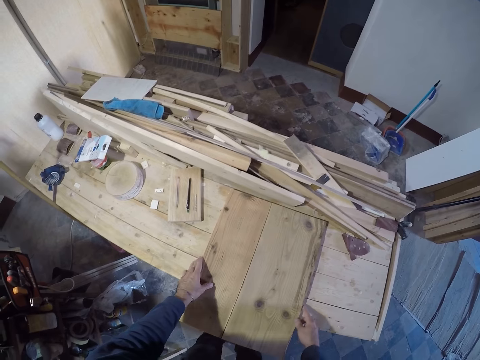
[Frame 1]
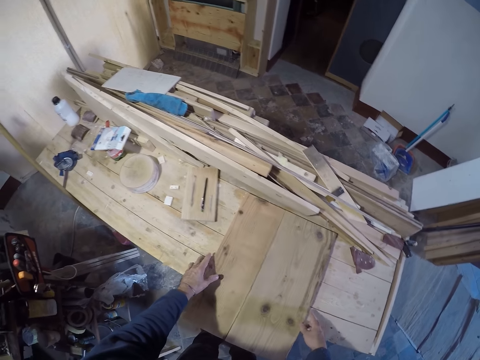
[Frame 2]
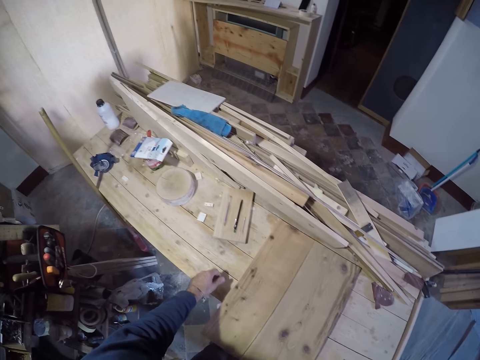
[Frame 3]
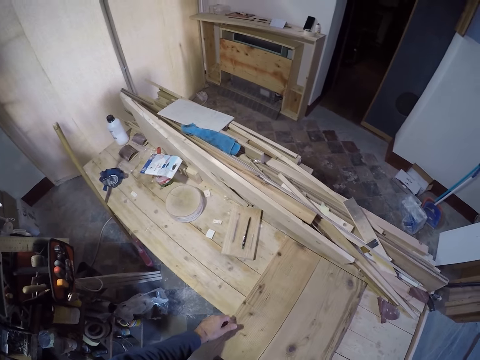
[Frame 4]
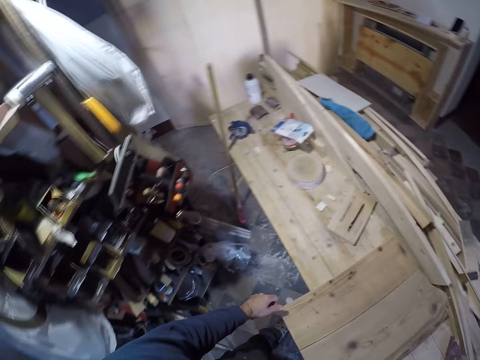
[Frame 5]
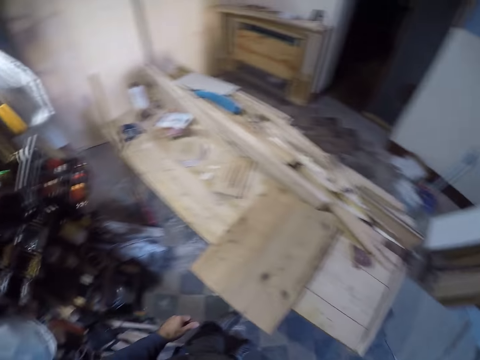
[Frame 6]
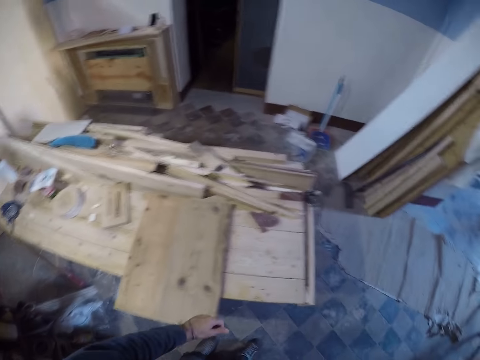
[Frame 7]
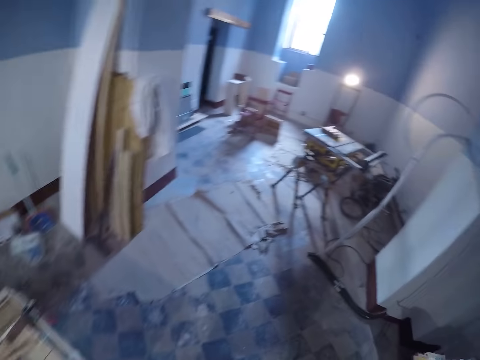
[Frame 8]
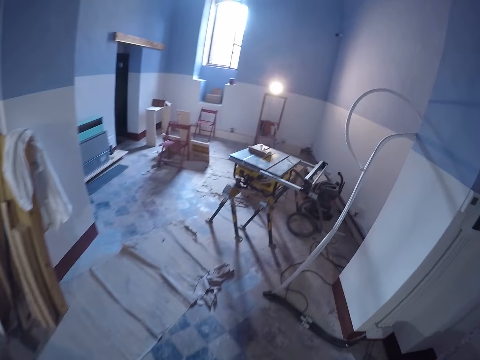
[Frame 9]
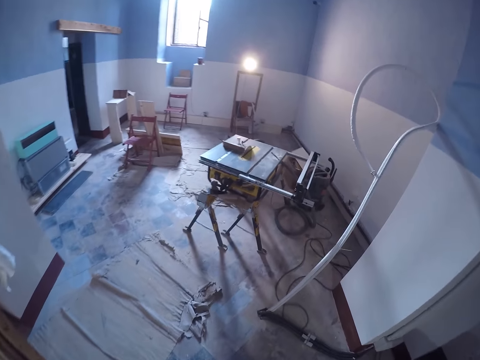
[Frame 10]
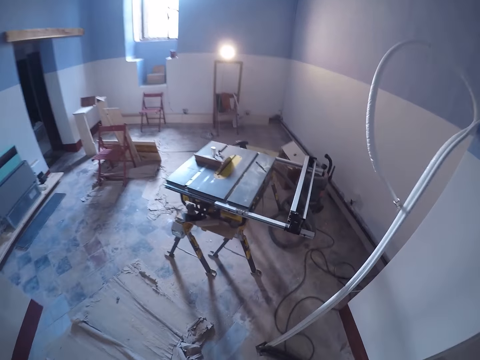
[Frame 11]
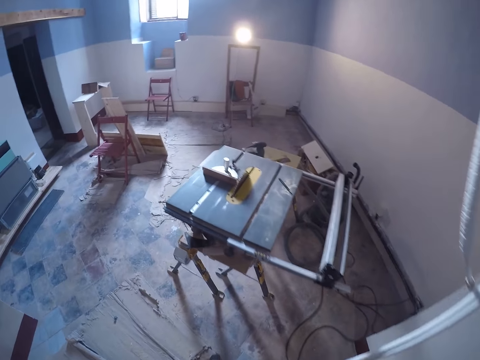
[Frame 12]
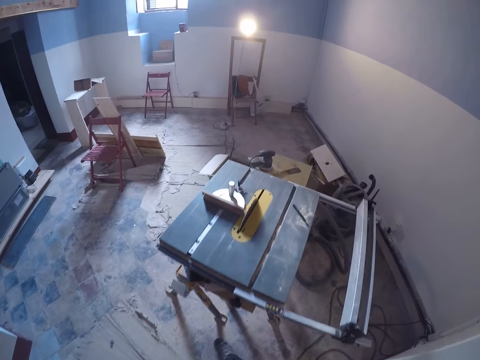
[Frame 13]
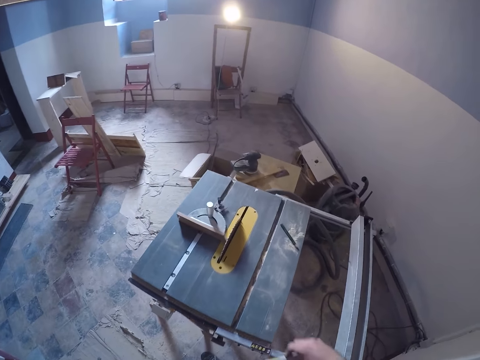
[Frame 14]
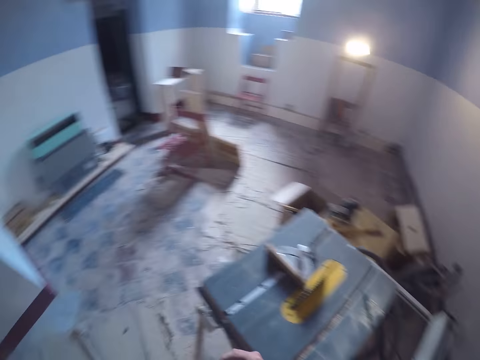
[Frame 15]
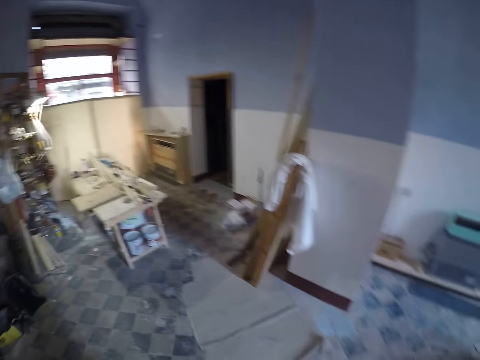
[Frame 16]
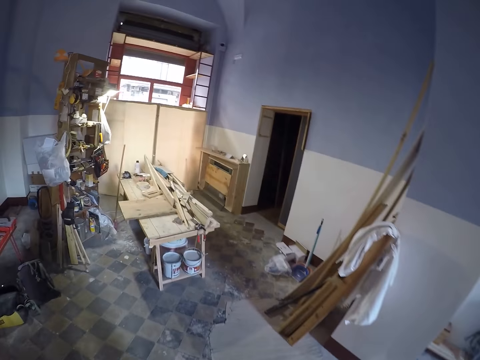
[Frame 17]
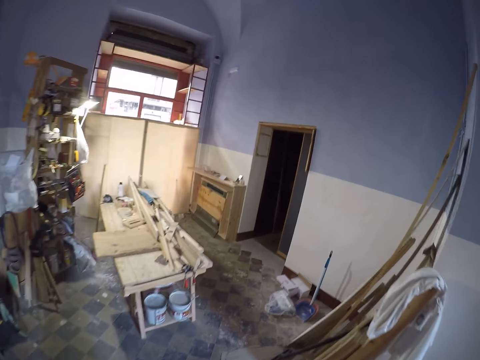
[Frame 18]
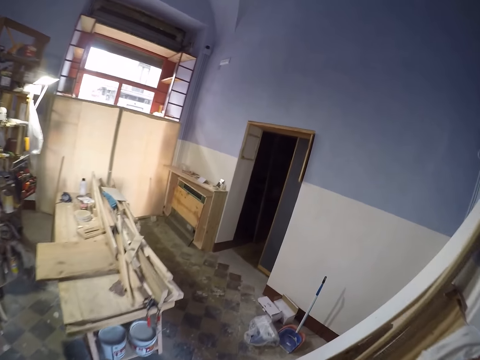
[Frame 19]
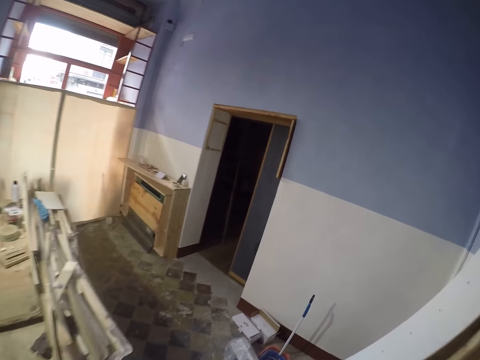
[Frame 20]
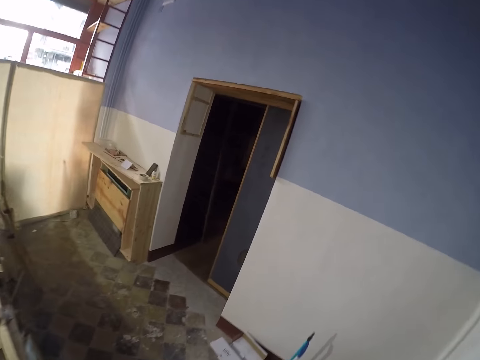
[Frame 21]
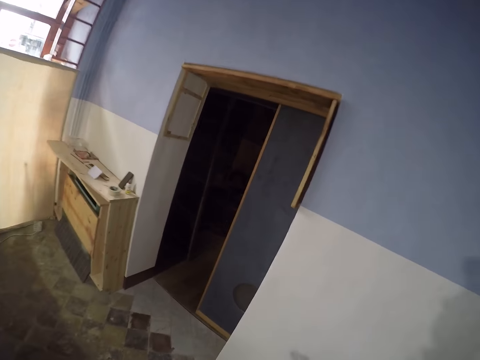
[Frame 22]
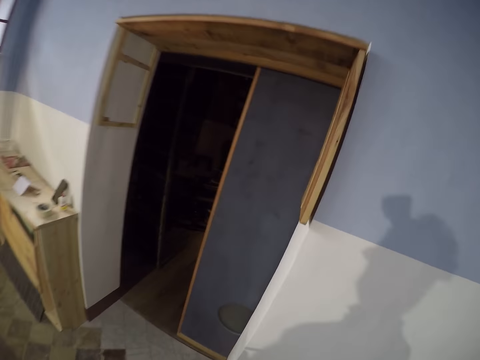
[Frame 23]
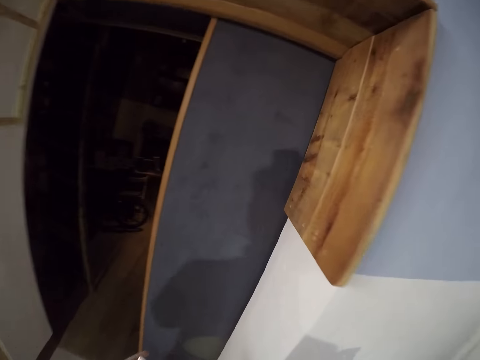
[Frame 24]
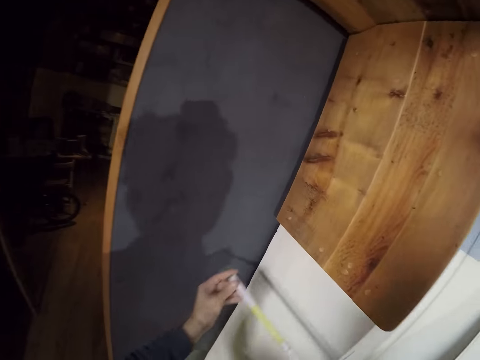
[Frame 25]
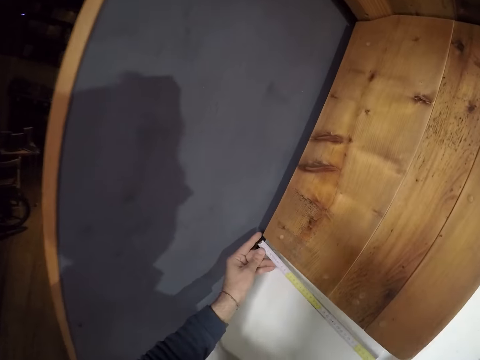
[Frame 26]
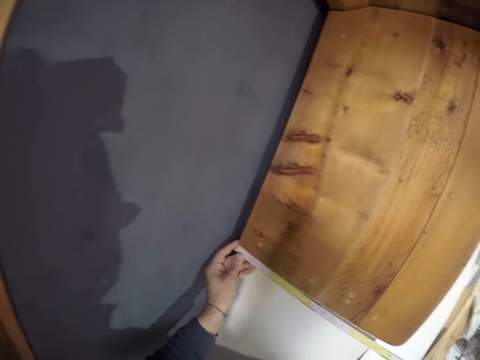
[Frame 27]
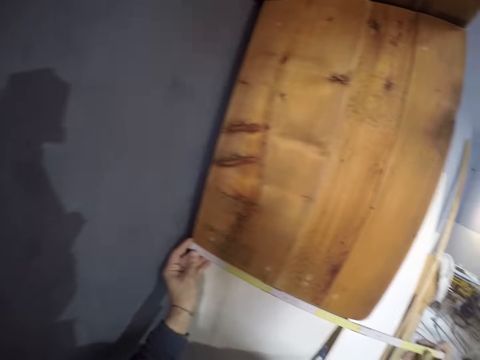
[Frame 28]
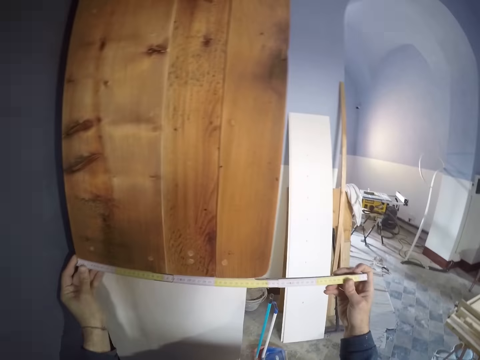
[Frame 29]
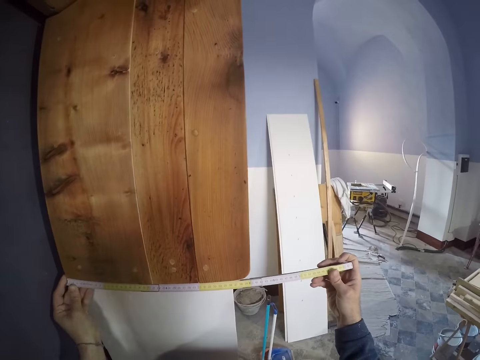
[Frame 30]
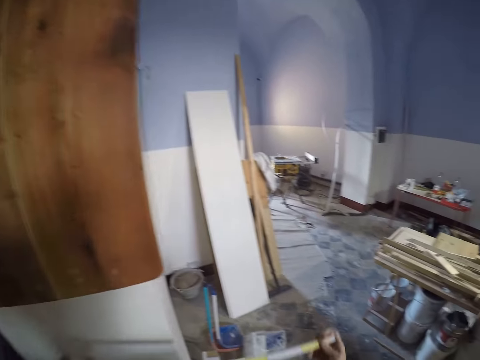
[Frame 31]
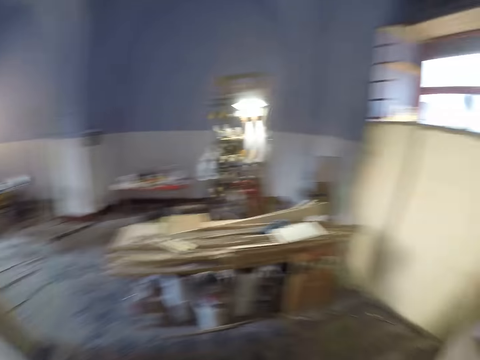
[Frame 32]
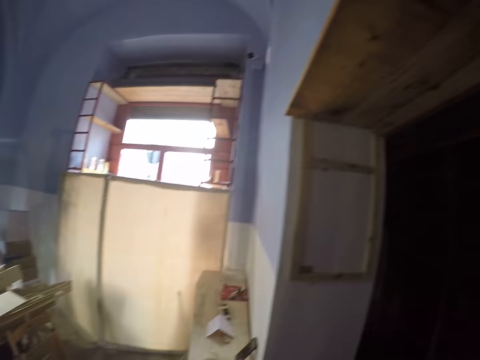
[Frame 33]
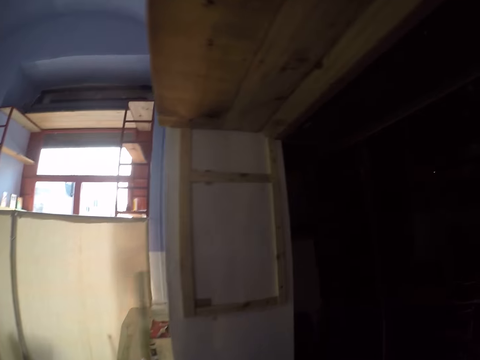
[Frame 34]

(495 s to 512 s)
The camera wearer looks around the room. He holds a ruler in his right hand. He measures a wood on the wall with the measuring ruler in both hands.

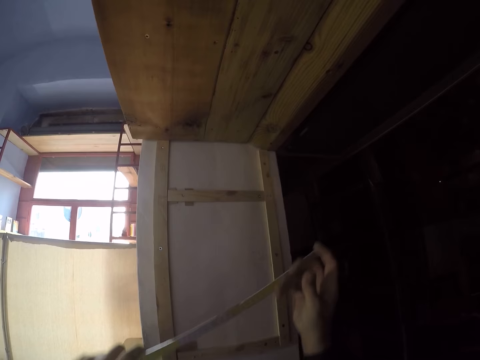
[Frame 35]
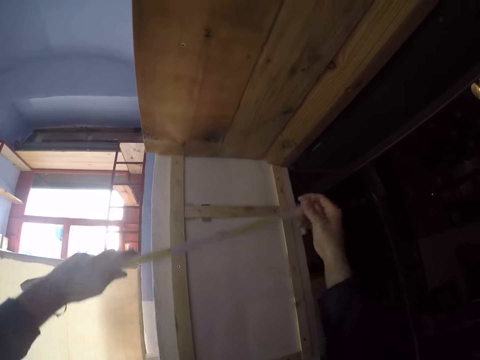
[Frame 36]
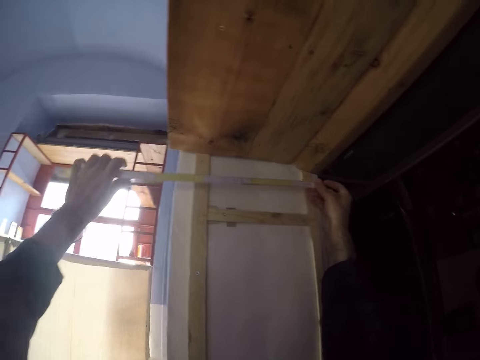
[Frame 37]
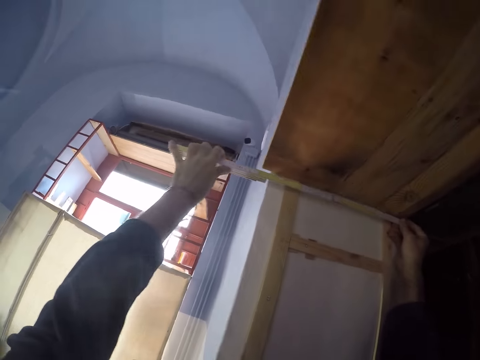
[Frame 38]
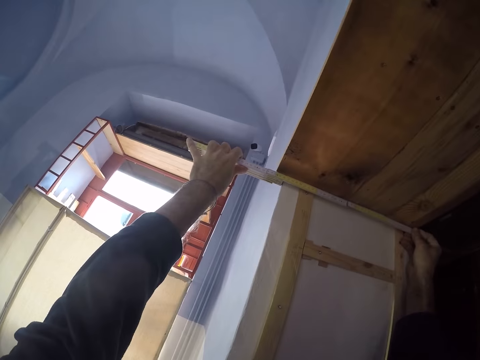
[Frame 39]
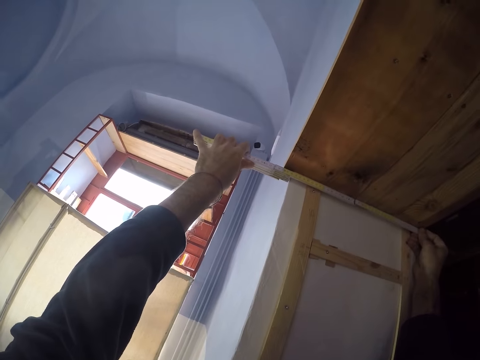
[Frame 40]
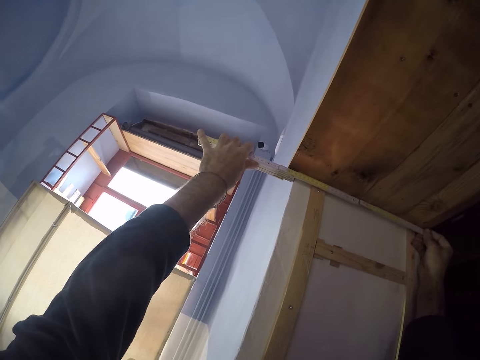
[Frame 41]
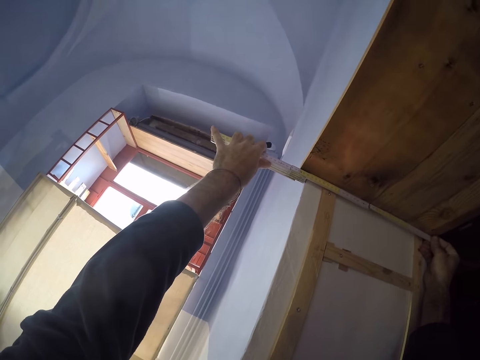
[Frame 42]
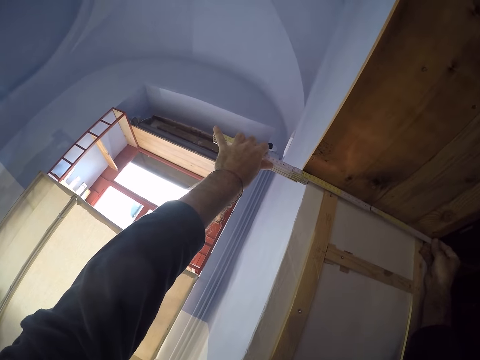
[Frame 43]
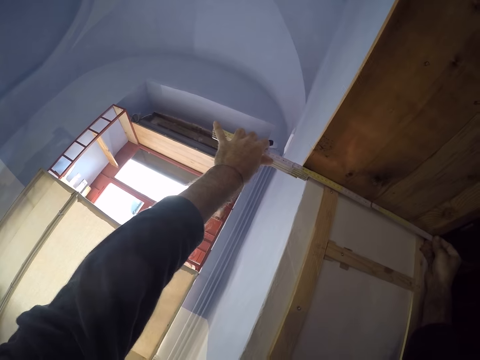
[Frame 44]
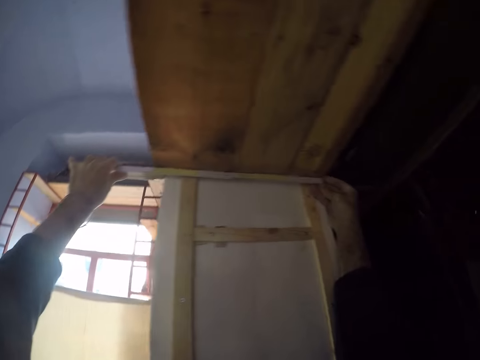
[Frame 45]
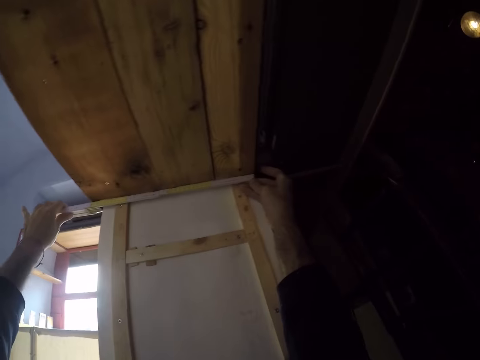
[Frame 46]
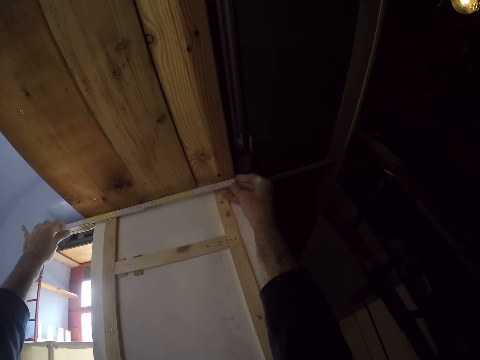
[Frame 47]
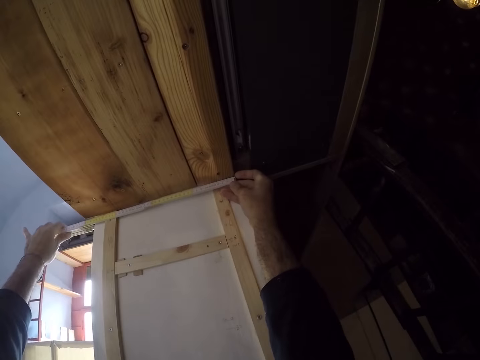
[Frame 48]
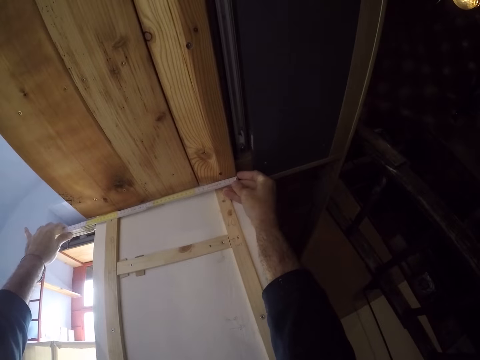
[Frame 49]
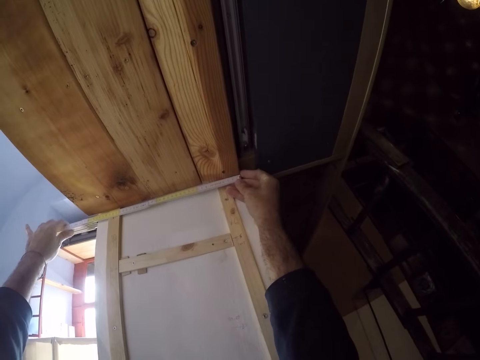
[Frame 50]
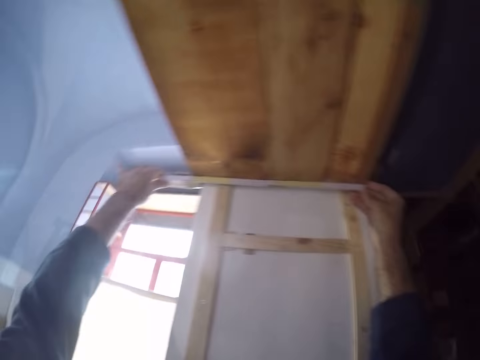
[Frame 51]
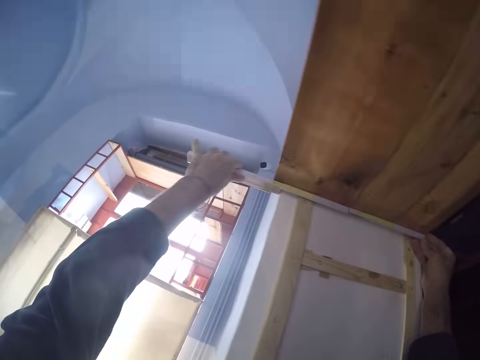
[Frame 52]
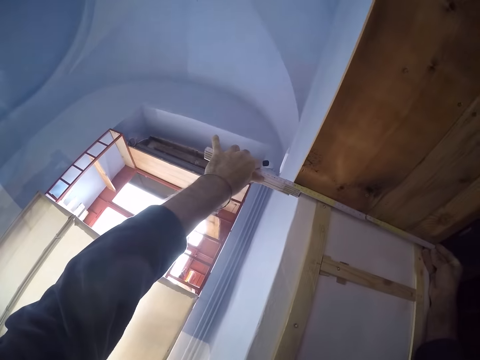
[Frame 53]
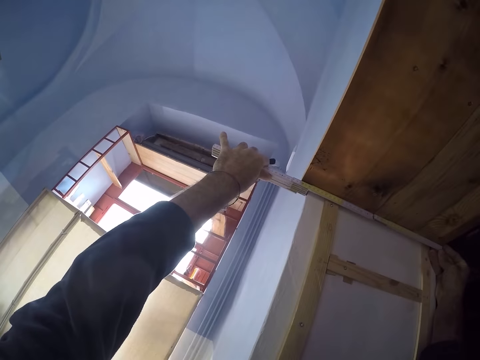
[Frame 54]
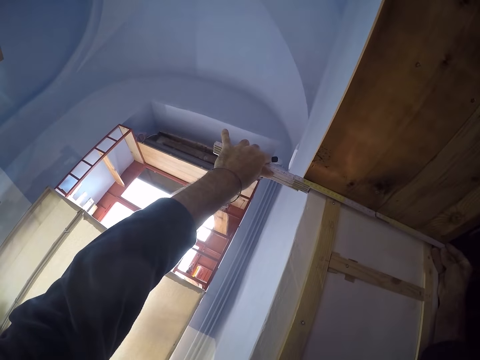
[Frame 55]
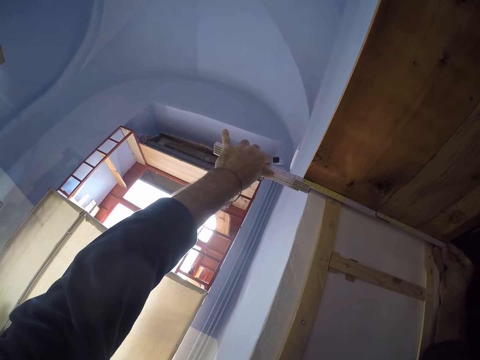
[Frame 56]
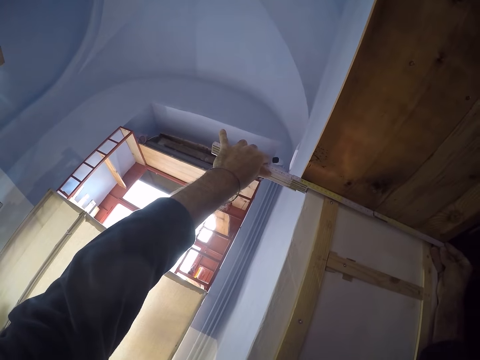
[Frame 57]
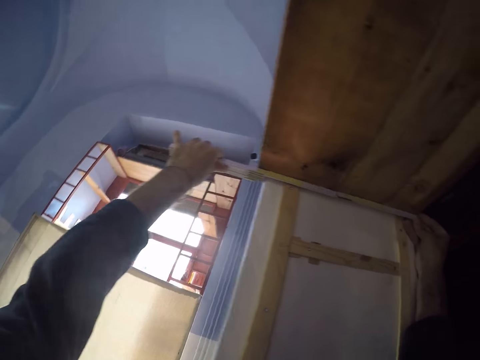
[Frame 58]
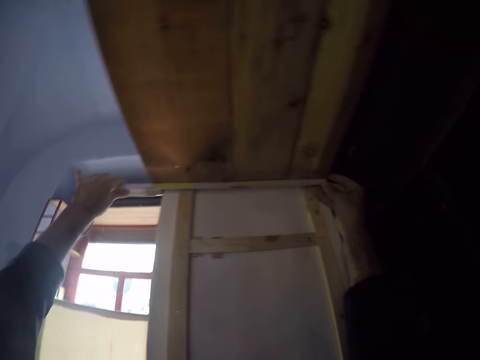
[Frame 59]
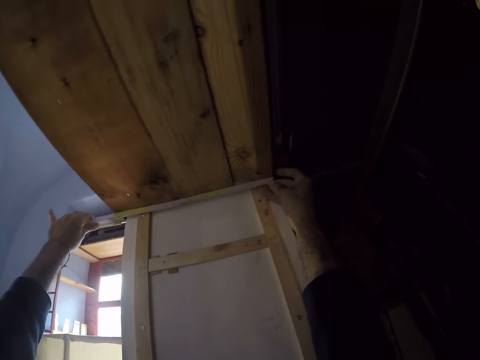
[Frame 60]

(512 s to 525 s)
The camera wearer measures a wood on the wall with the measuring ruler in both hands.
